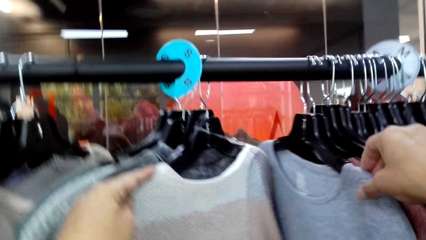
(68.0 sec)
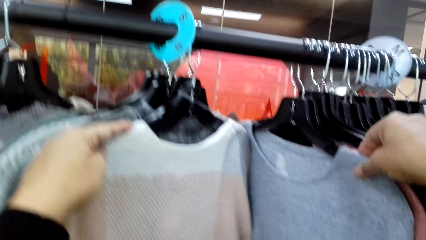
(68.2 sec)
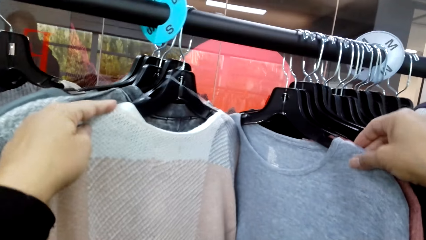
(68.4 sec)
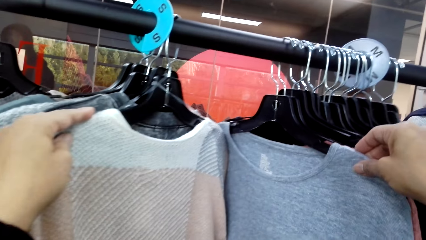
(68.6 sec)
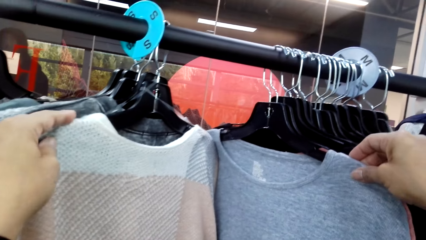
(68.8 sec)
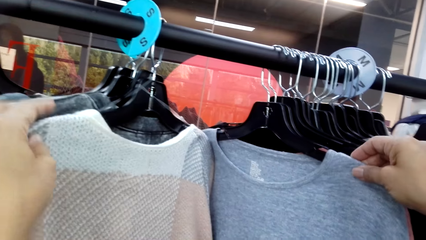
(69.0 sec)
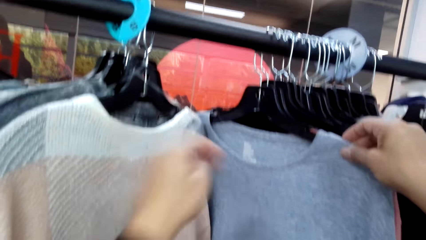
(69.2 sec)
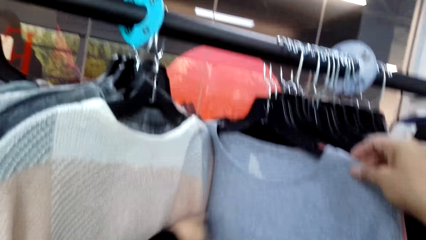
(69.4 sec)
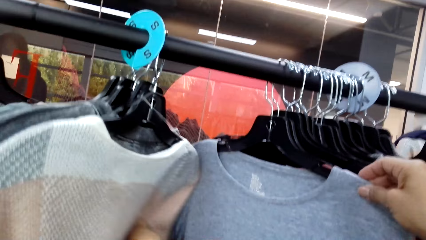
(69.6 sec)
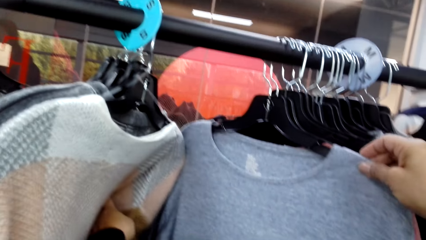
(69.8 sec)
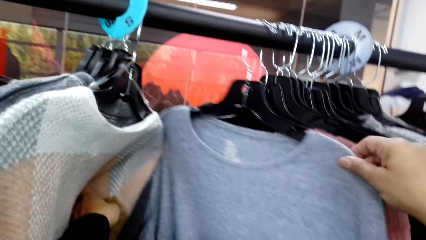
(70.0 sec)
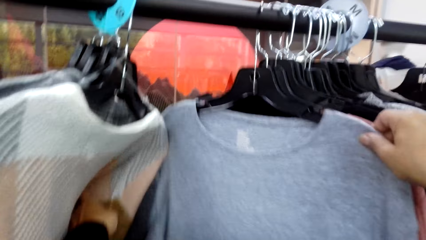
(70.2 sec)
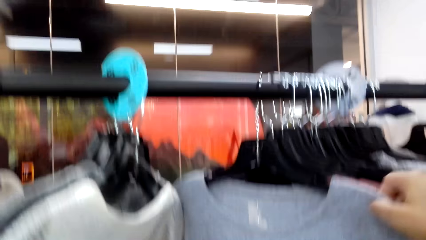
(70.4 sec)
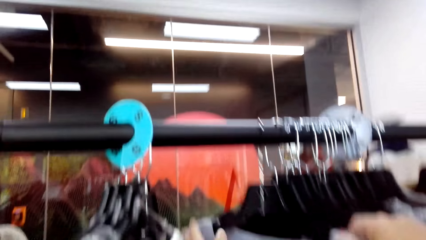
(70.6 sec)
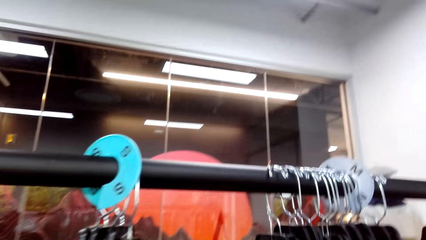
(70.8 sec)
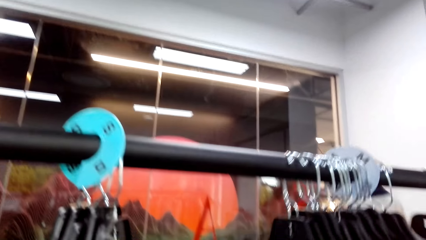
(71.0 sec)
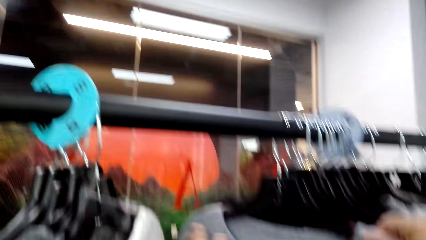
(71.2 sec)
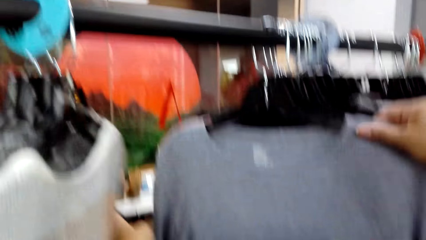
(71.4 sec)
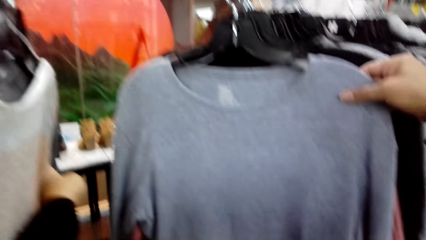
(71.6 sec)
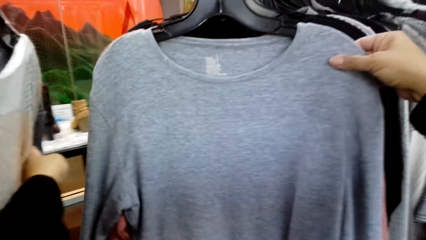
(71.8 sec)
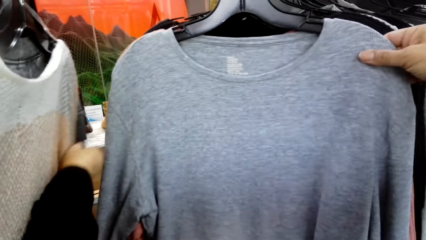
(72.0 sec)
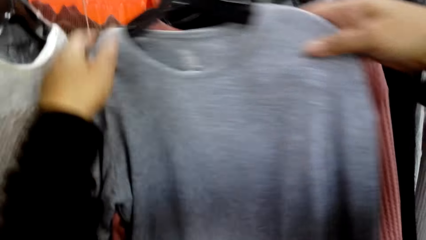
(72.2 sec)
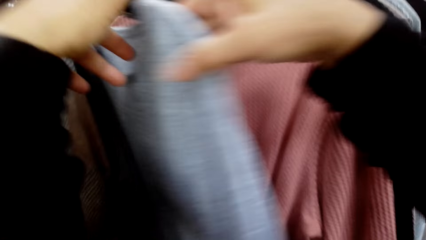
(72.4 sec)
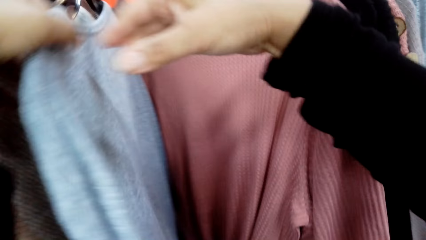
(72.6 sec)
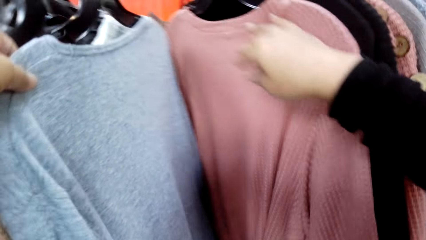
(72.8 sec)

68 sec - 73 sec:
The camera wearer looks at tops on the stand.

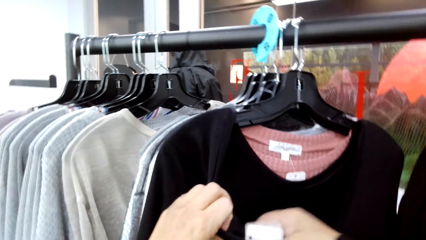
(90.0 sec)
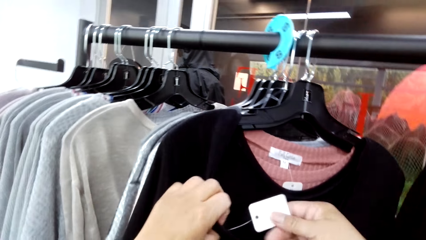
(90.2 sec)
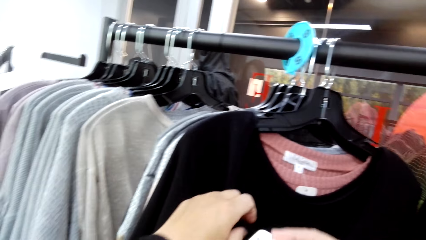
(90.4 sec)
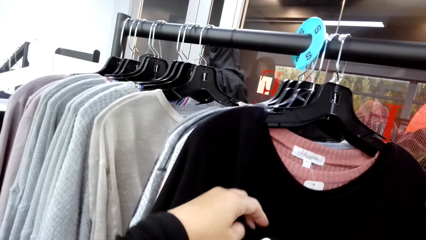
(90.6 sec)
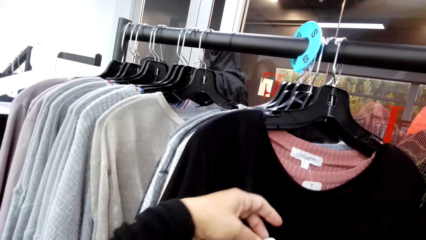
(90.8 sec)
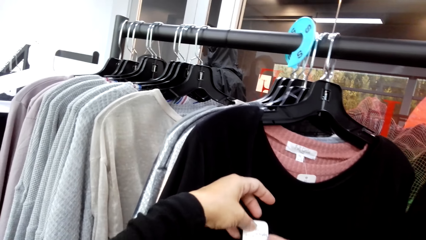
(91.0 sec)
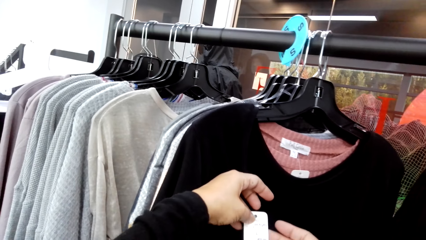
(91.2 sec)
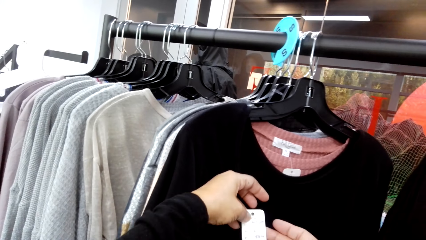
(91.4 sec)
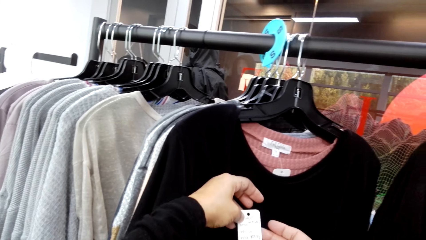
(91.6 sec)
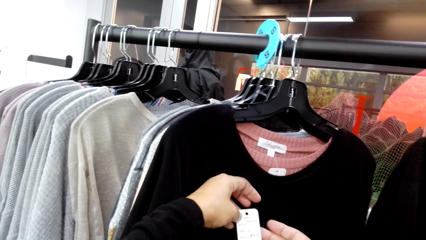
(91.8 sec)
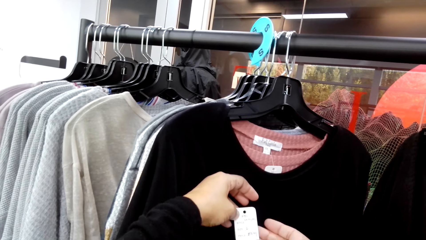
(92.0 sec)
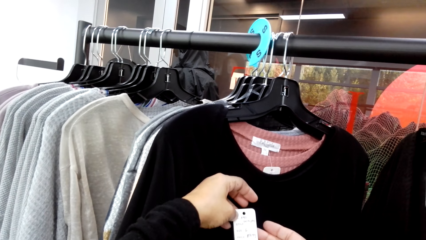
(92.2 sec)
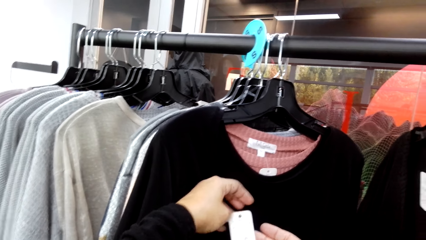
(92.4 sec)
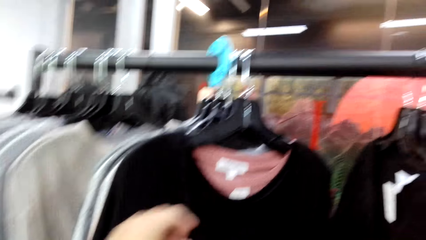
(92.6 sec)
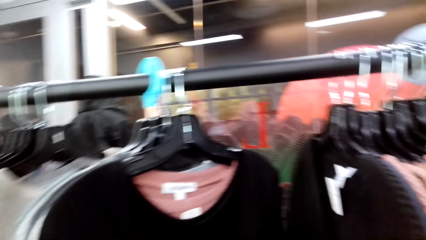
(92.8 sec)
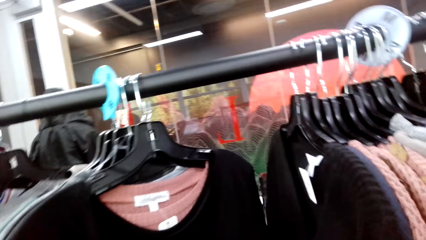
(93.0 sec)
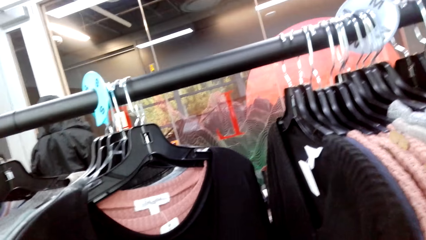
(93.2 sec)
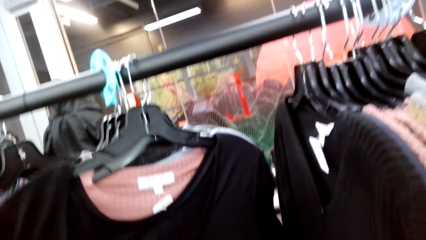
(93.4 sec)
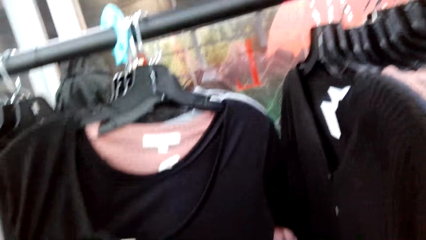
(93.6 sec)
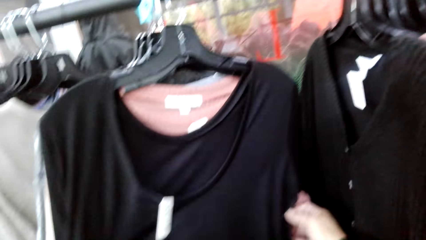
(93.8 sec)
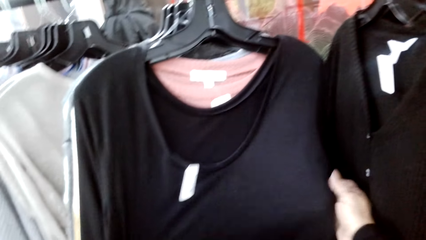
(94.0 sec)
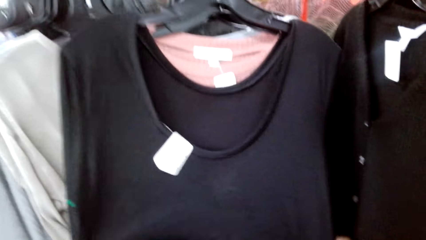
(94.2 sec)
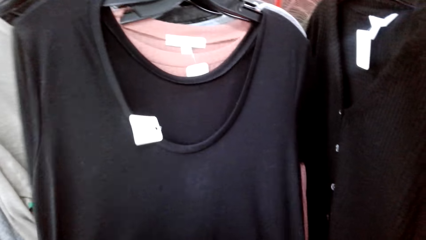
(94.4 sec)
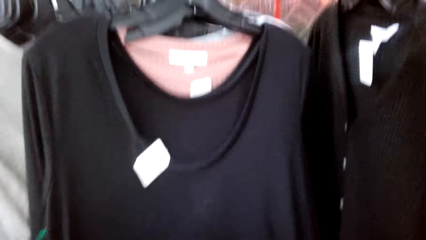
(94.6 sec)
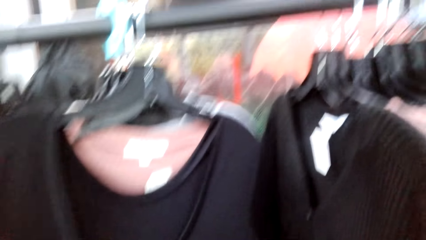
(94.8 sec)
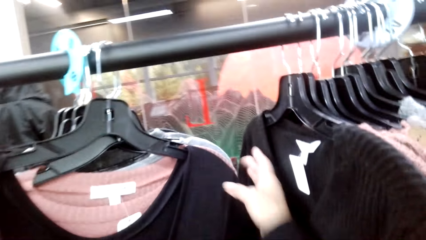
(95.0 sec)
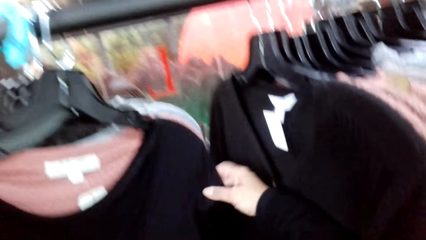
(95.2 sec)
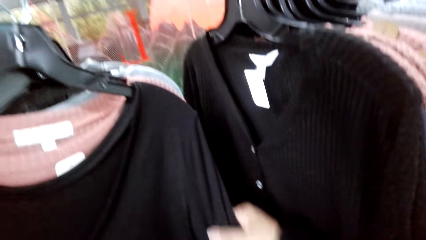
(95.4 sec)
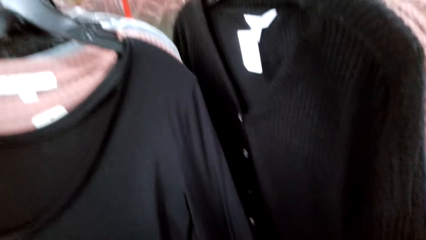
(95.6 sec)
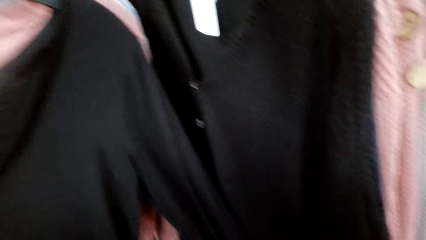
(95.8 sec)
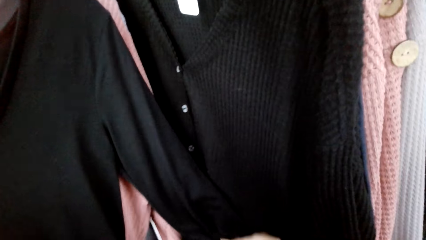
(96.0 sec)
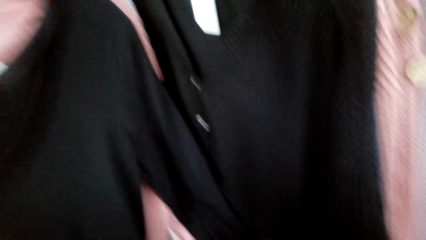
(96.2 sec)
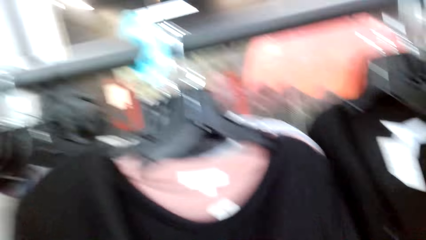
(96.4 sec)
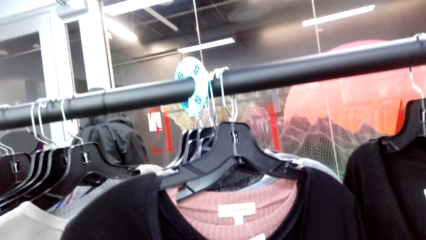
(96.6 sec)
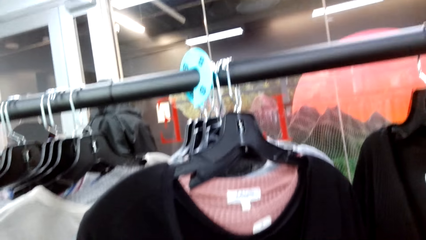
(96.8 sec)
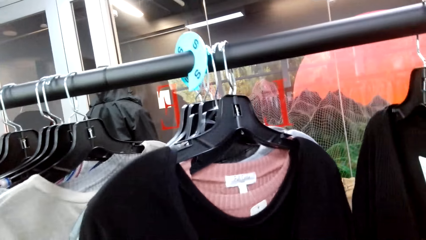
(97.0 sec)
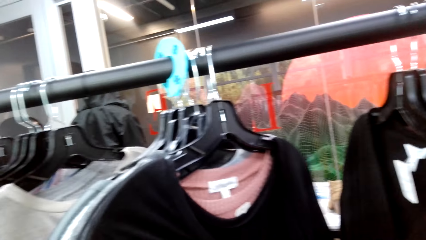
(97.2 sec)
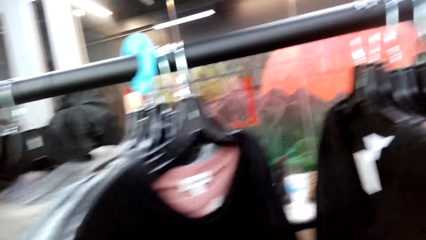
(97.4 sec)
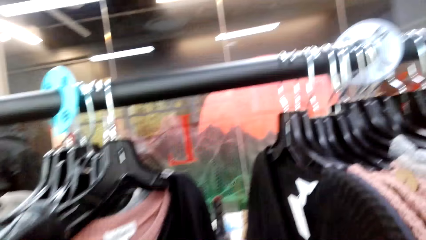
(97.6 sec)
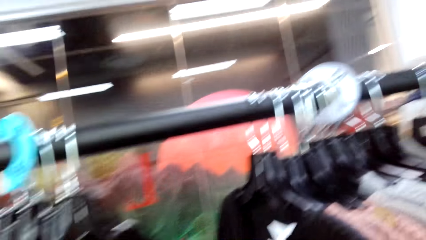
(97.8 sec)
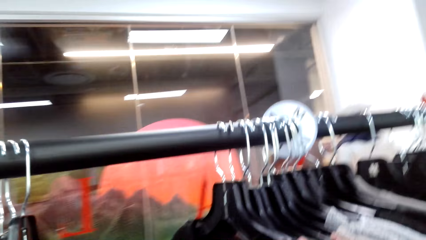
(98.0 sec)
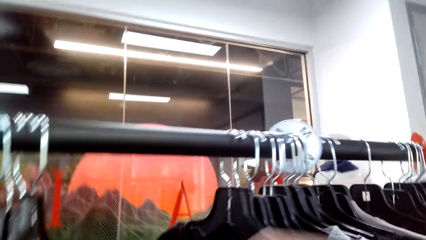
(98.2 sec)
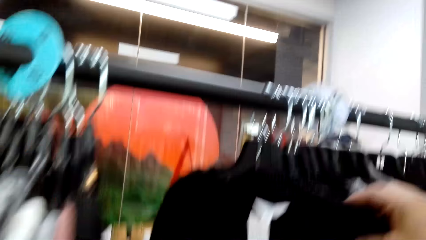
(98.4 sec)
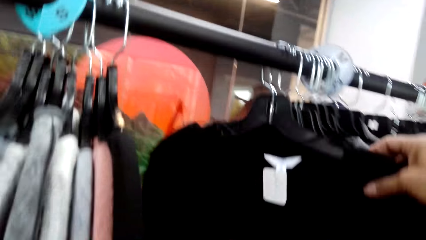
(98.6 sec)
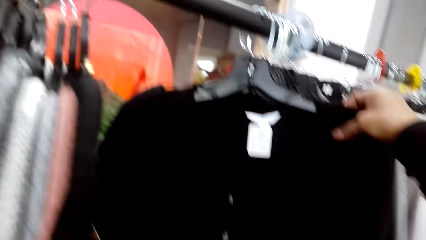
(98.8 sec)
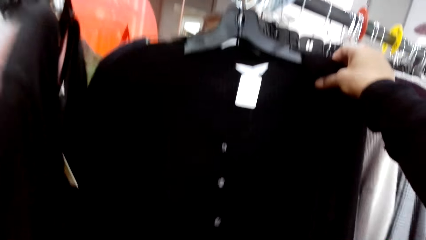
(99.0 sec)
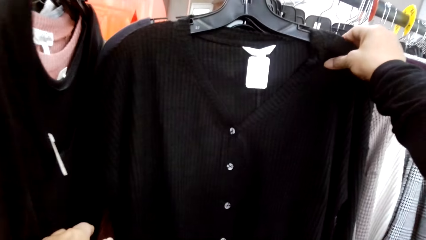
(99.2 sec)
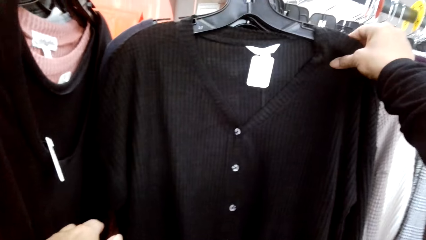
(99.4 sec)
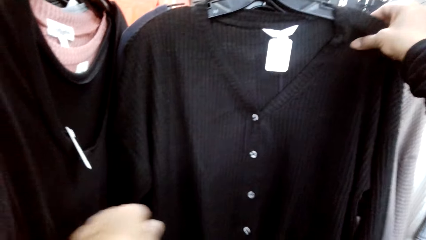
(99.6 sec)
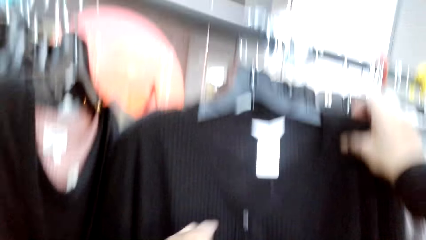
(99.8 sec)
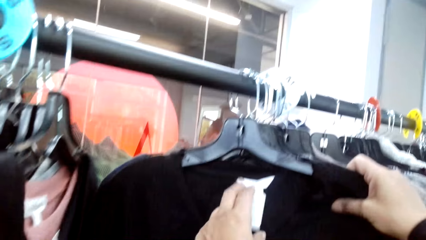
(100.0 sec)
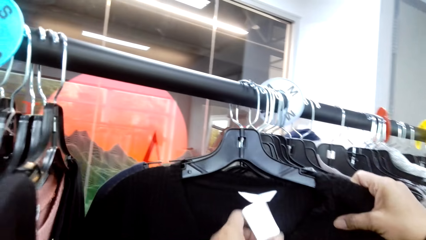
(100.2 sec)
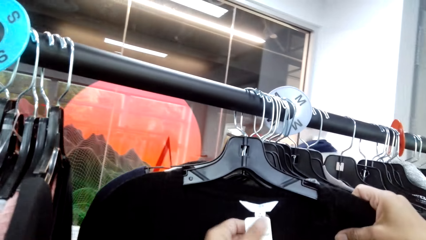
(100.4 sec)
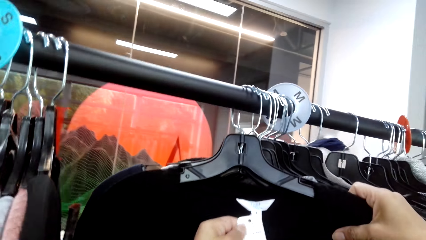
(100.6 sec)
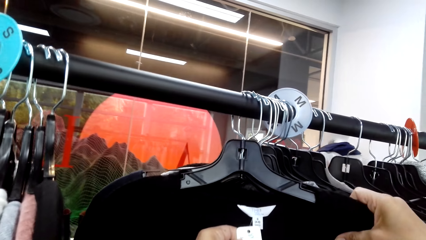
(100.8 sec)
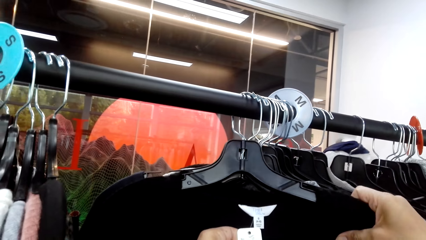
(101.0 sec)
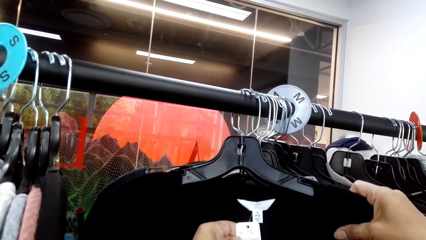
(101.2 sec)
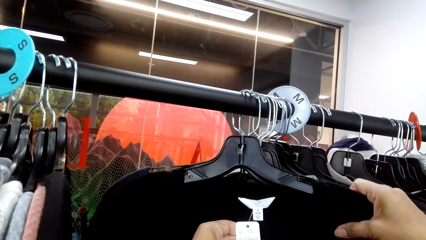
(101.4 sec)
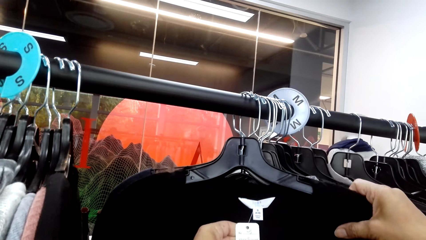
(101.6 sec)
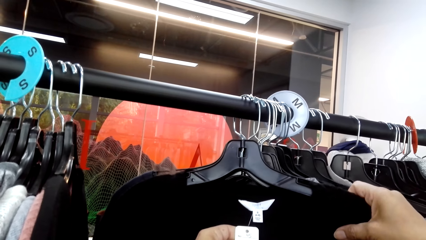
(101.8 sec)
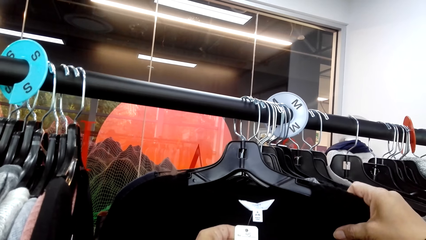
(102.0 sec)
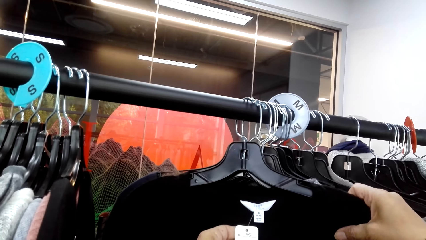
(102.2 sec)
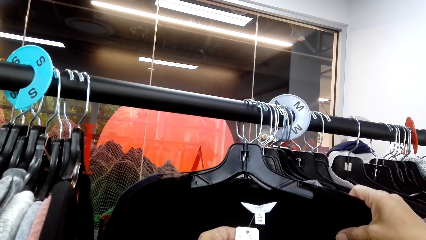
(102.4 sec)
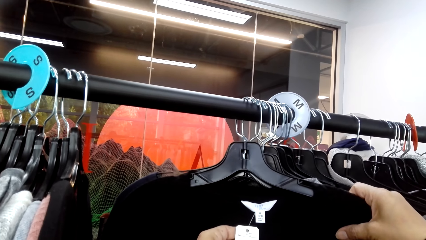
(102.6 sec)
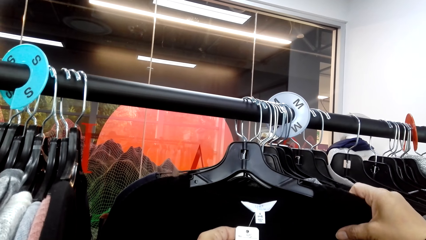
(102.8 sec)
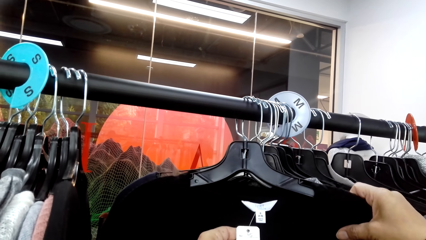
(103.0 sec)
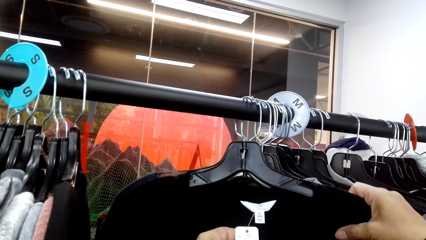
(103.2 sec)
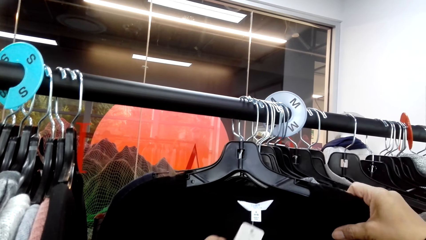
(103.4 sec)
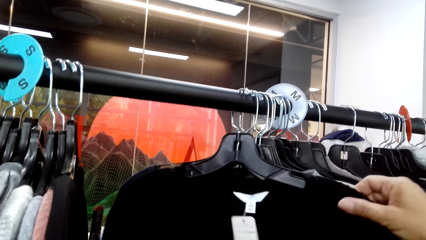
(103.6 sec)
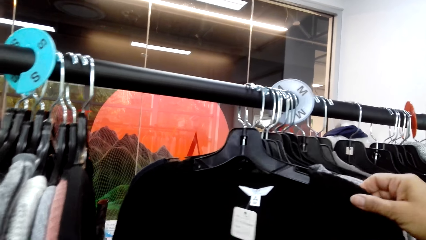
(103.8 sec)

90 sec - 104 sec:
The camera wearer looks at the price tag. They look at tops on the stand. They look at the price tag.
